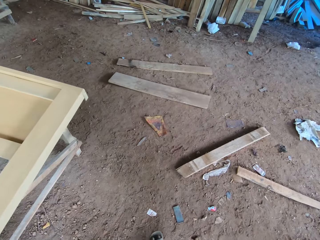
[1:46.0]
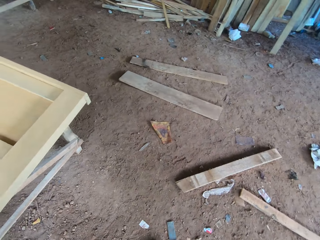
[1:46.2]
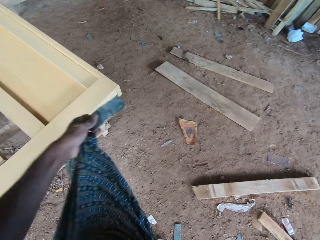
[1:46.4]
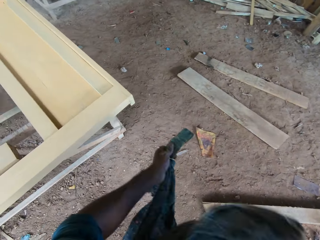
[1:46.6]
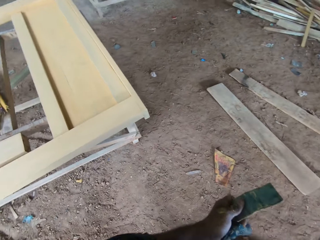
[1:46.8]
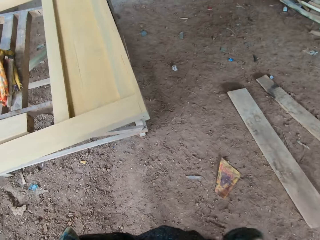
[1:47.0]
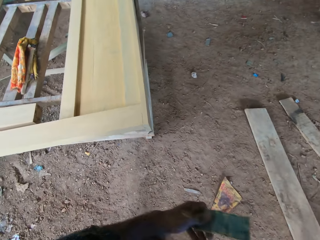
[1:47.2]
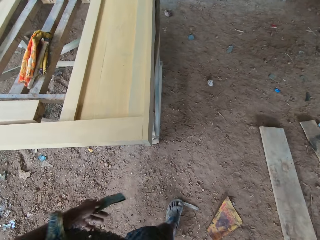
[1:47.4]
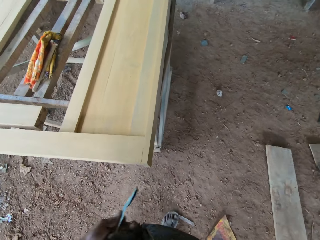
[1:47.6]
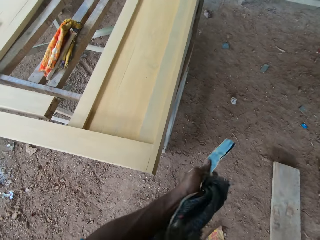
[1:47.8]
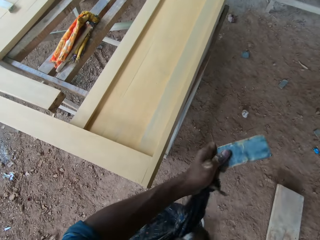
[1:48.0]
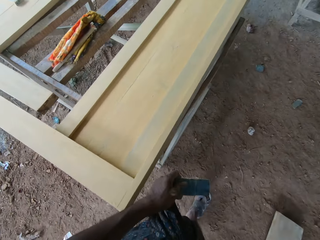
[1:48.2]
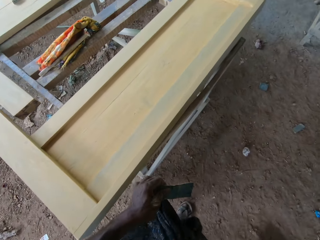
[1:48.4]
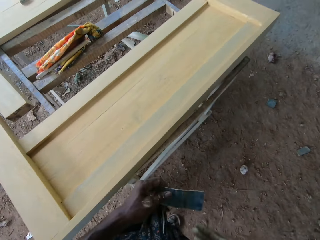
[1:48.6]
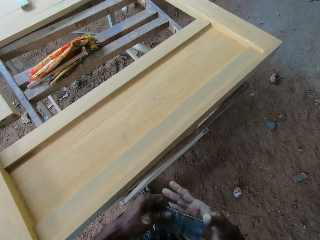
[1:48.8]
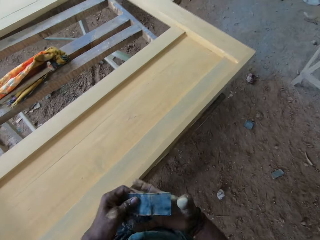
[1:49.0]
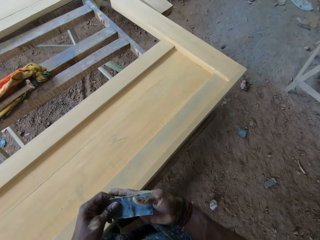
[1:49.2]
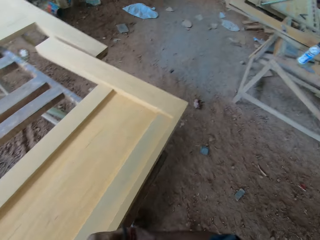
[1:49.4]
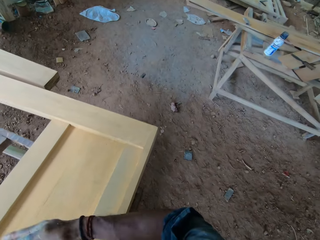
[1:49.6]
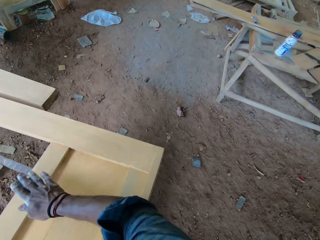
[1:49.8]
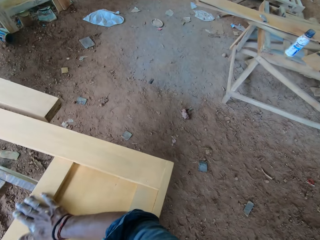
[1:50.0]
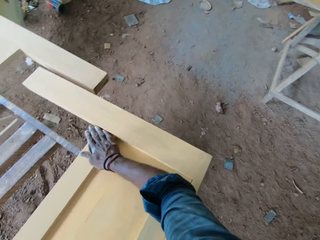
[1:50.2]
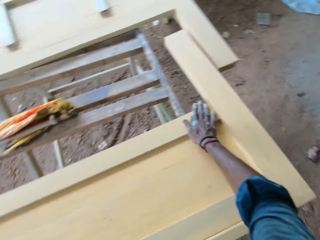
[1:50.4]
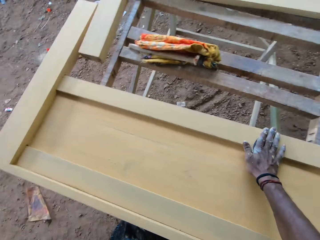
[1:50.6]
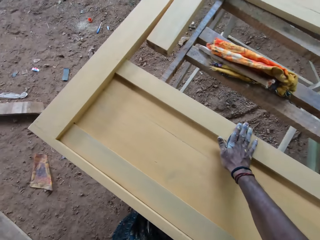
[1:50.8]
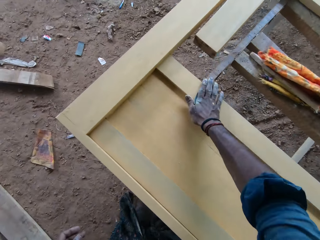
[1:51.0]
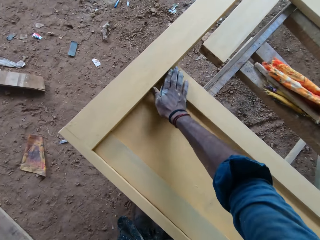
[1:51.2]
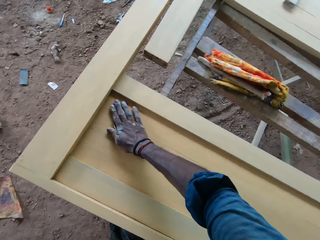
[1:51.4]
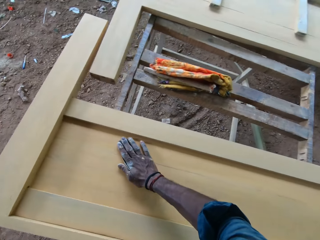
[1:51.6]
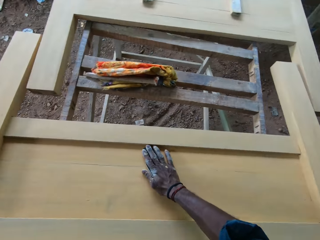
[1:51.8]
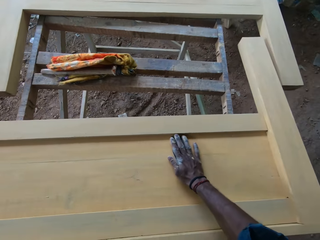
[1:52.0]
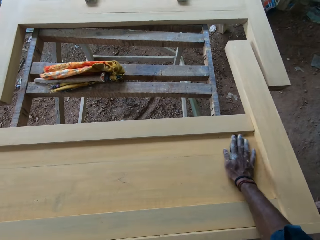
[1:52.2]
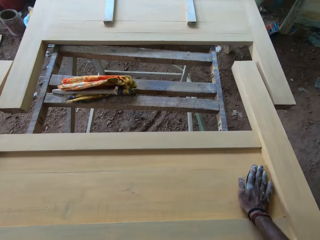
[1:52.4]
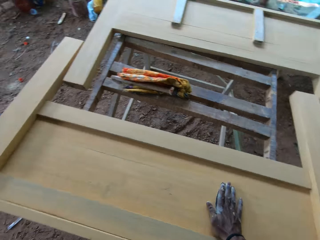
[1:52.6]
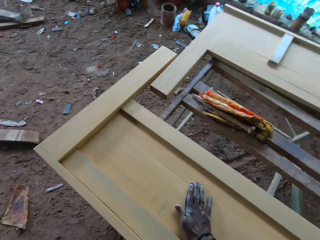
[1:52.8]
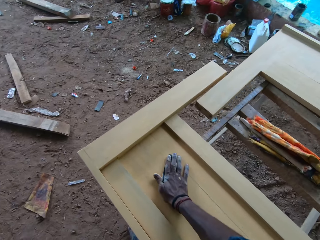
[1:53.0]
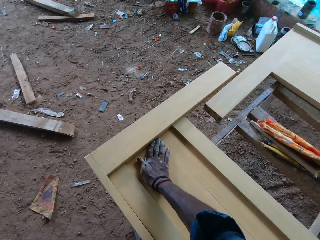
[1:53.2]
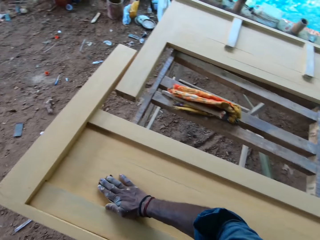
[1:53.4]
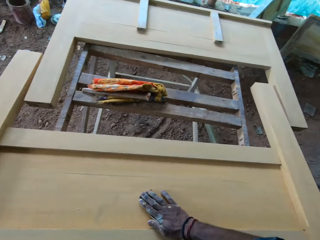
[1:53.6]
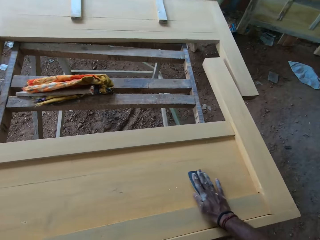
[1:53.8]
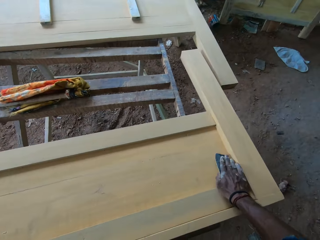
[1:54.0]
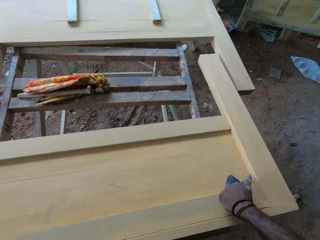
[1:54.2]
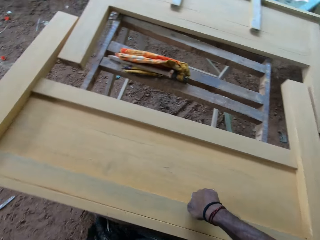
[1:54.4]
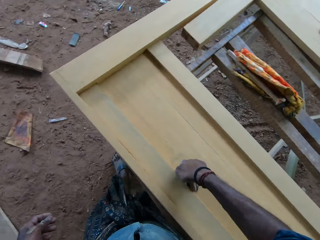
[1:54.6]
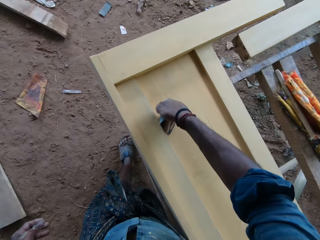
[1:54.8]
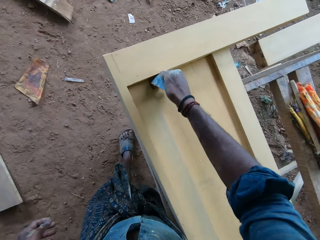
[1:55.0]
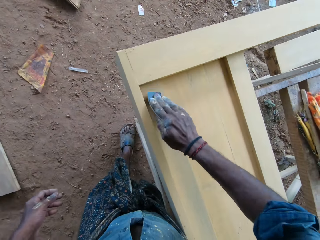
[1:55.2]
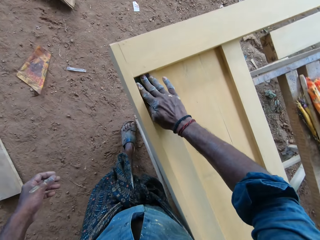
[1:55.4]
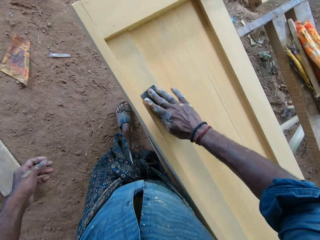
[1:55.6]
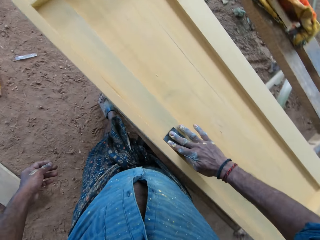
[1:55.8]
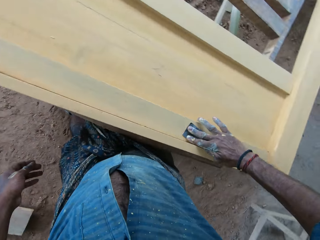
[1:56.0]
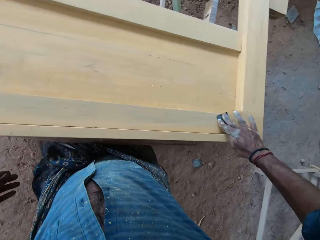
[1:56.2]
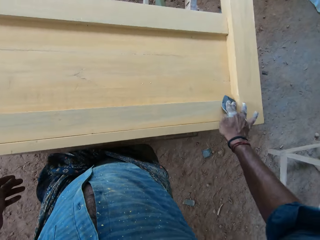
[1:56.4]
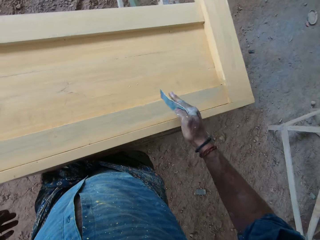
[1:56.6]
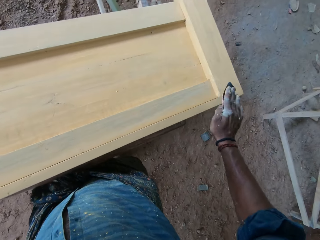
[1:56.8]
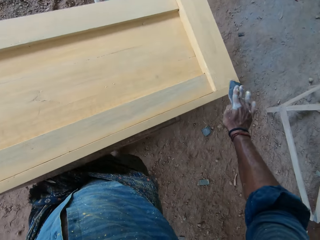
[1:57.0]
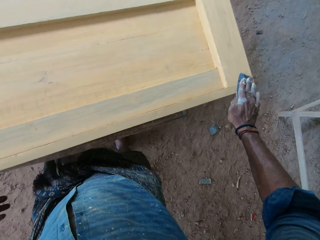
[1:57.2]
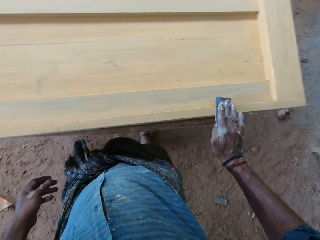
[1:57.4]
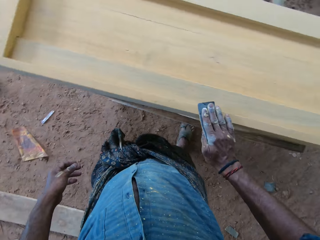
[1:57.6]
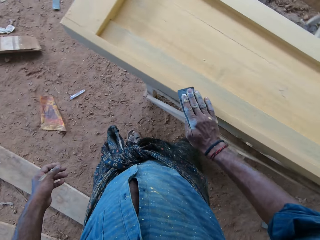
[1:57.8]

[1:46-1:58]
The camera wearer ties the kanga. He adjusts his cloth with his hands. He passes the sandpaper from his left hand to his right hand. He uses the sandpaper in his right hand on the piece of furniture on the workbench.

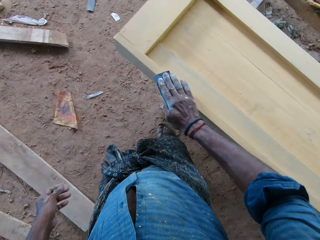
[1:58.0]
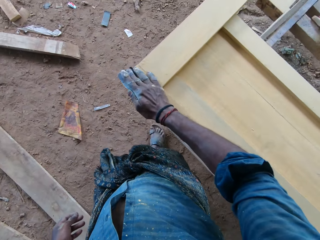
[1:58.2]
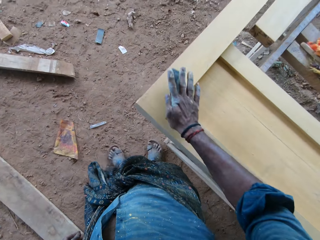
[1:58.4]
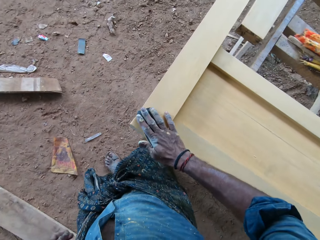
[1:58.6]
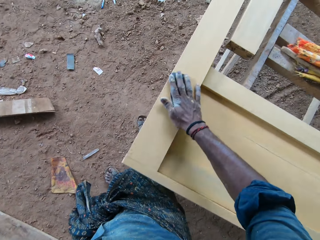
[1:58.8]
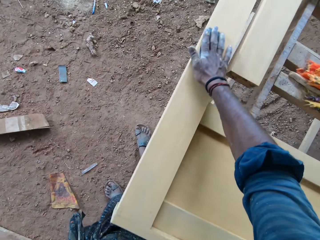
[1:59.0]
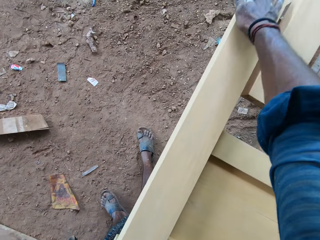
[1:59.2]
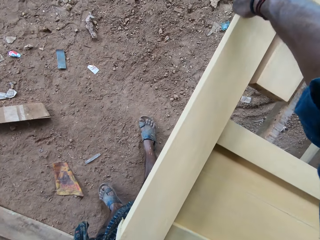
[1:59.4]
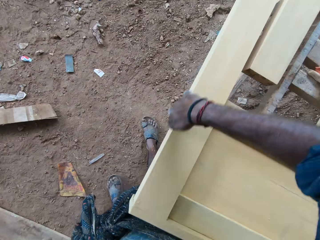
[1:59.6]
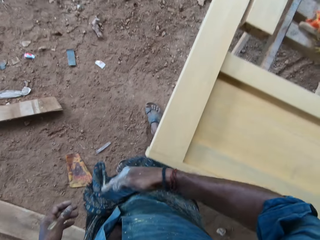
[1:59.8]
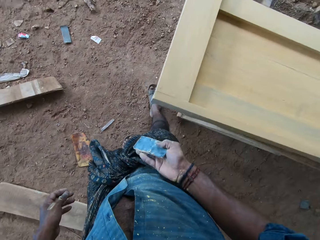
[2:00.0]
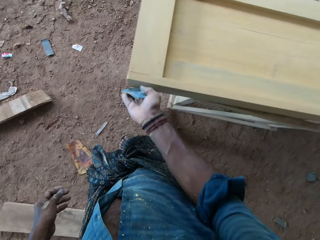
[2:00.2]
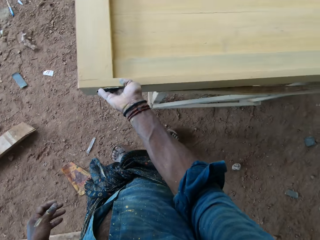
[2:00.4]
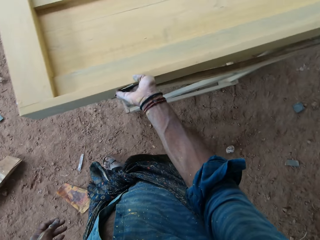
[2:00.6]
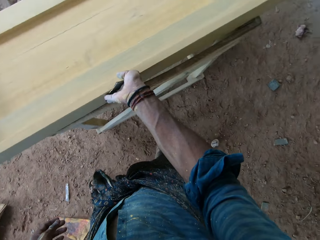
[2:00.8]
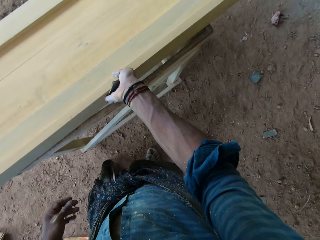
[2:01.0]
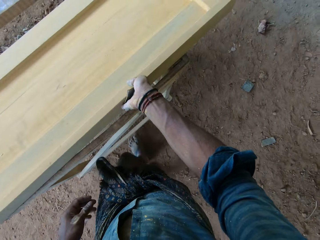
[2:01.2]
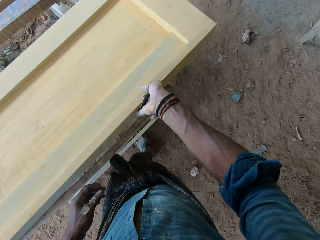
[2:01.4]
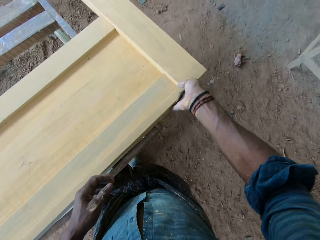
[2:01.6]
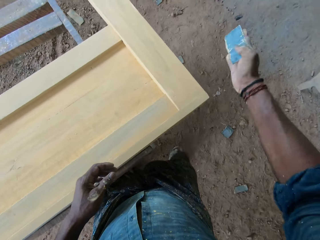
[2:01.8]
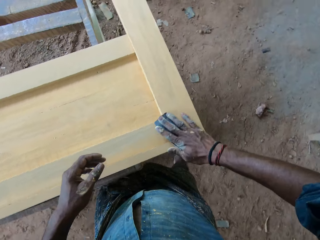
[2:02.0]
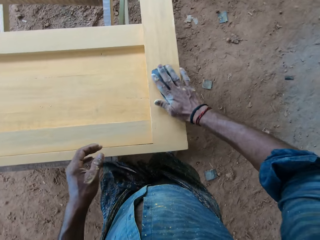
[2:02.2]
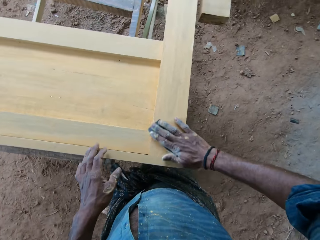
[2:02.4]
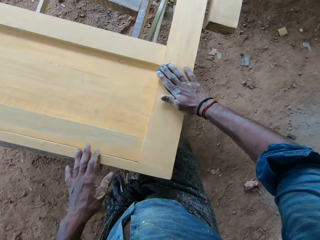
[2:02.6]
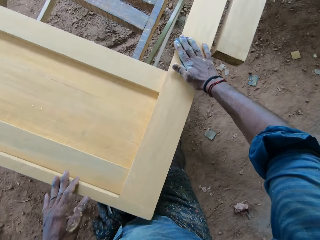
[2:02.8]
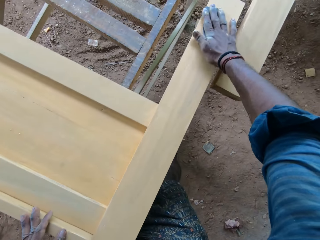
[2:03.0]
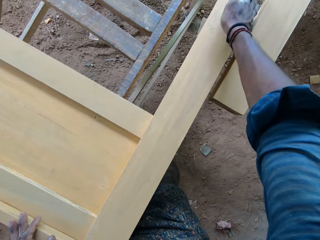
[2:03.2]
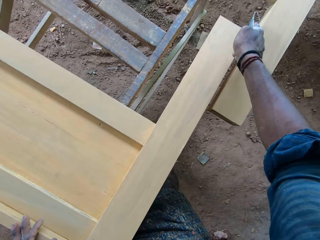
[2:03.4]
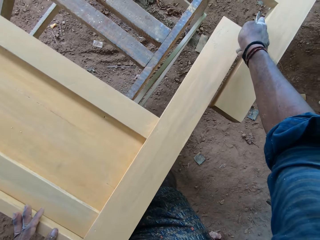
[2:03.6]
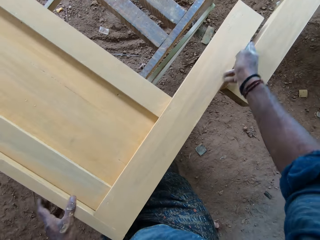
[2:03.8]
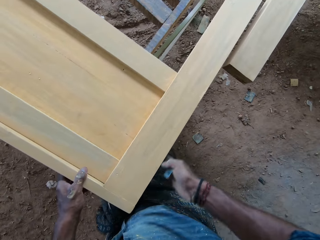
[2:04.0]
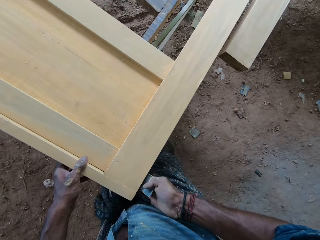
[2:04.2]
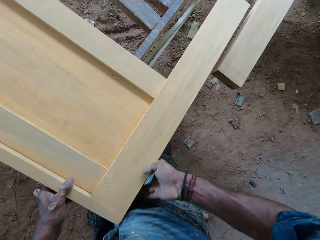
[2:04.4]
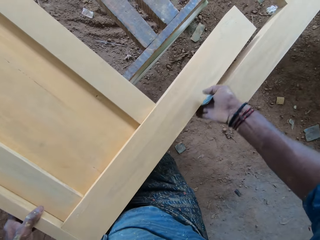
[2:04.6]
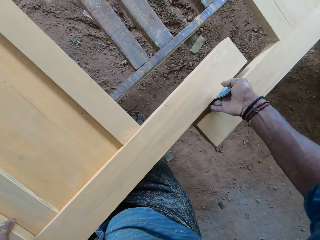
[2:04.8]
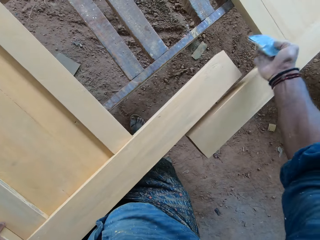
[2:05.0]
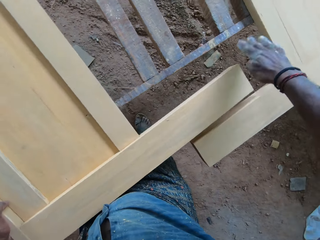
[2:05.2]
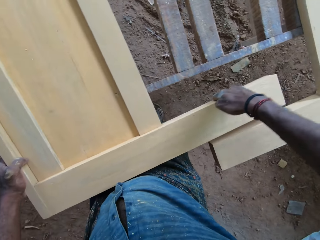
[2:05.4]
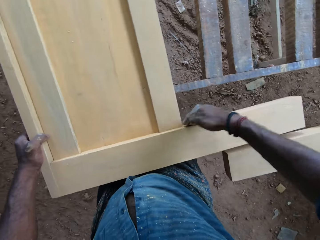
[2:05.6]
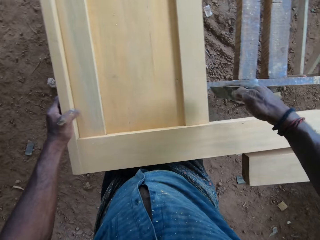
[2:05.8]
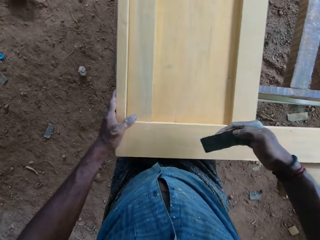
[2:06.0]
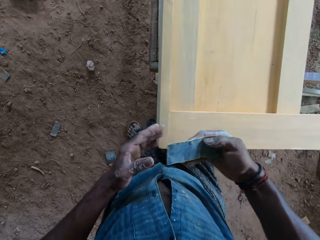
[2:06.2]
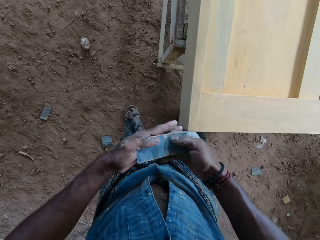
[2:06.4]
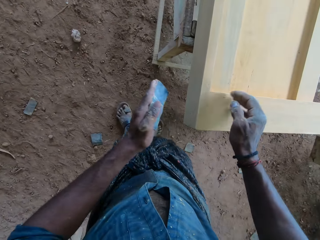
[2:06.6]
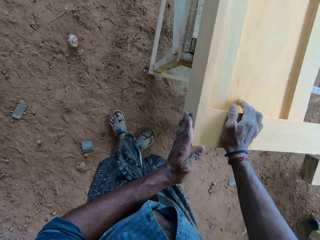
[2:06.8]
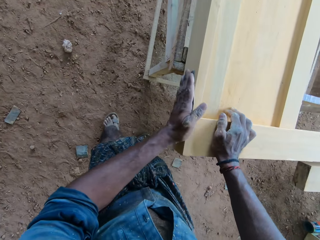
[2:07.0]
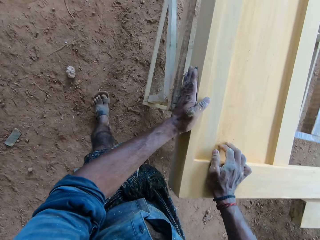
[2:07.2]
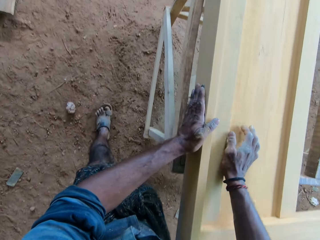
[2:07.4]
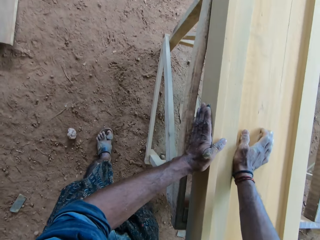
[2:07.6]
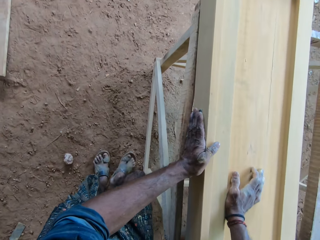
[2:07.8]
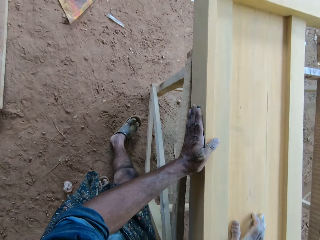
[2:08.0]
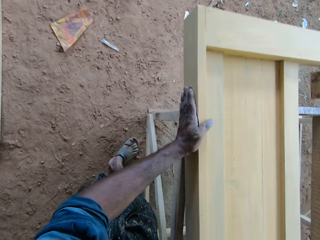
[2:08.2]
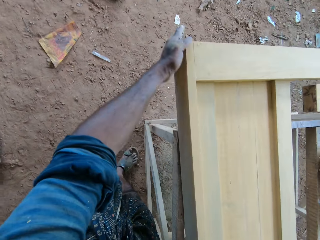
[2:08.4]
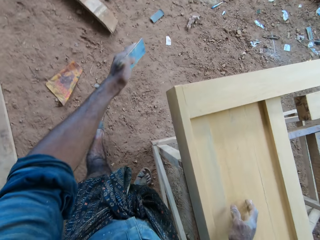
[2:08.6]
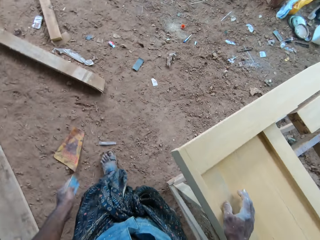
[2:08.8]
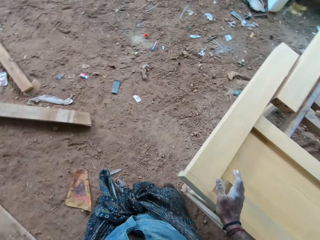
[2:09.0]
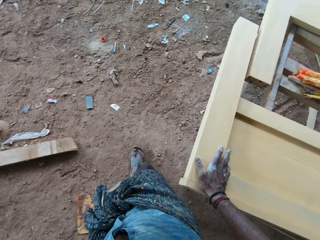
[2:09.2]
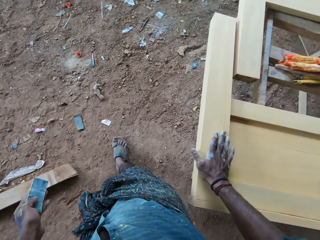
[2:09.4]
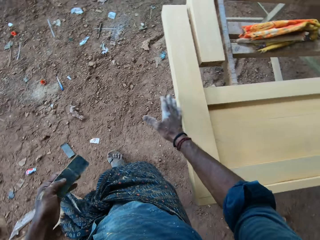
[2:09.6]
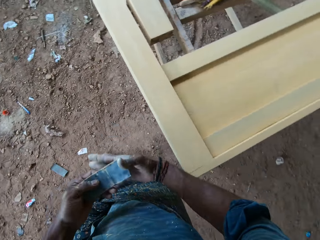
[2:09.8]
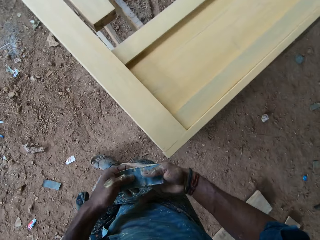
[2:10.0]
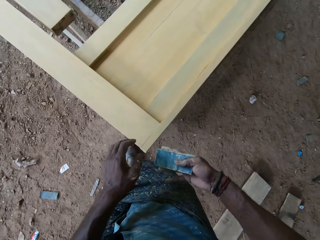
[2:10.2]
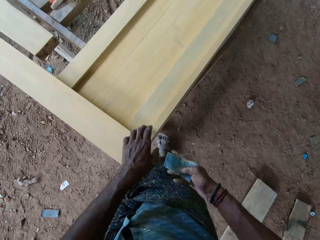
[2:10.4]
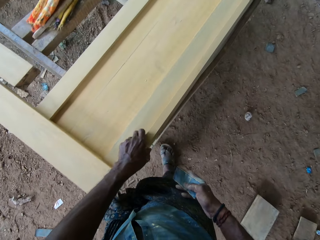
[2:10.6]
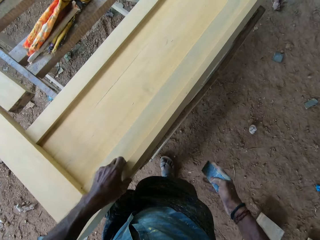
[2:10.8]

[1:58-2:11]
The camera wearer passes the sandpaper in his right hand to his left hand. He uses the sandpaper in his left hand on the piece of furniture on the workbench. He walks around. He passes the sandpaper from his left hand to his right hand.
